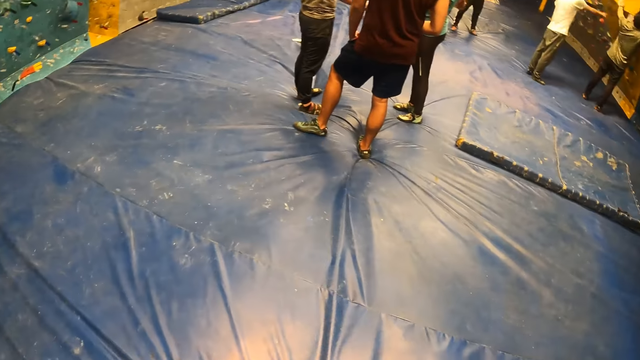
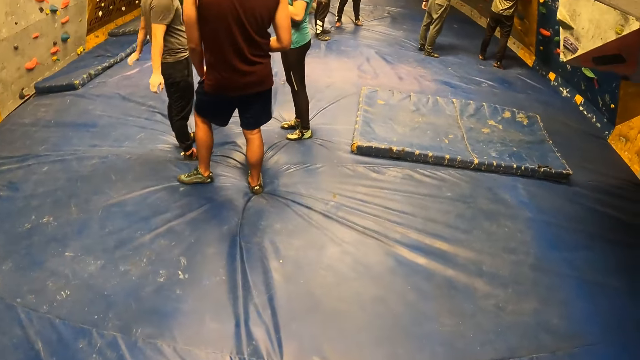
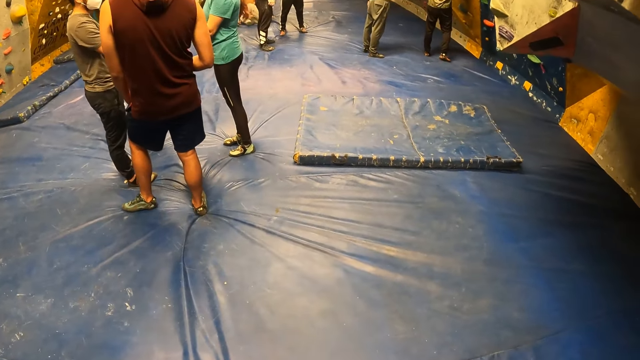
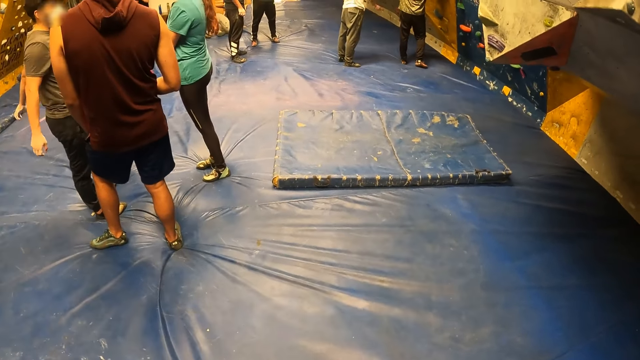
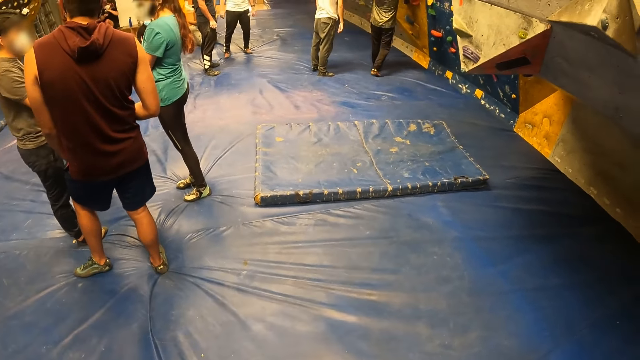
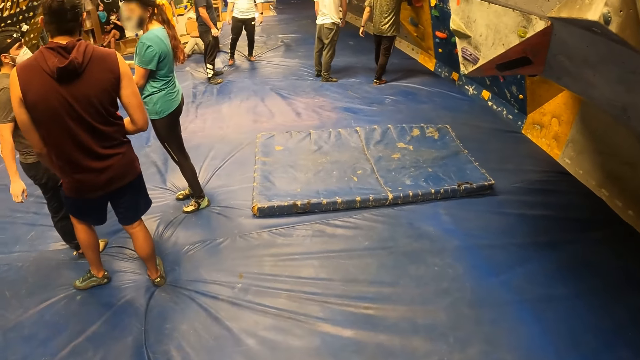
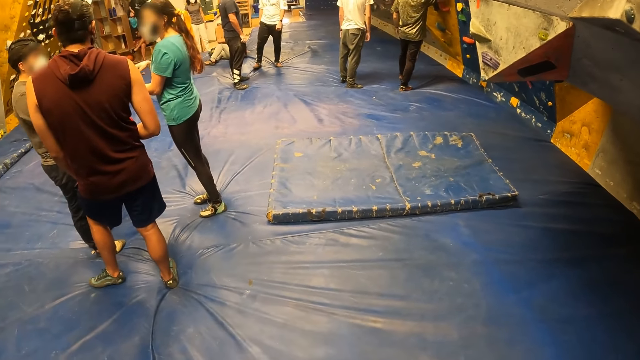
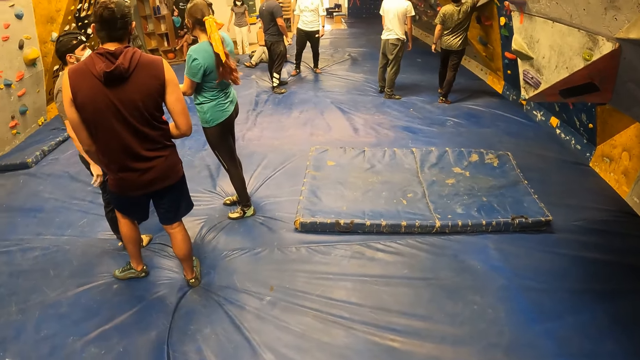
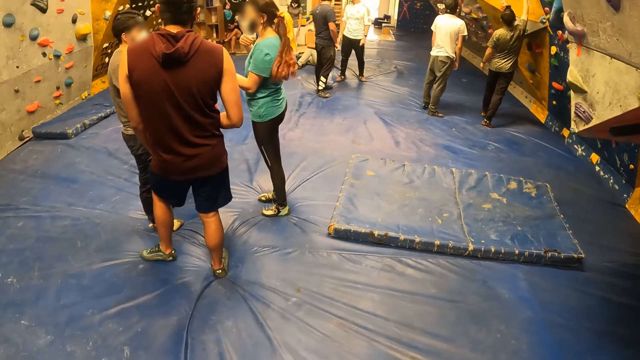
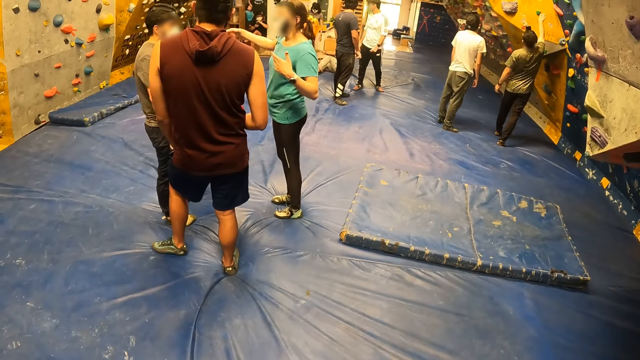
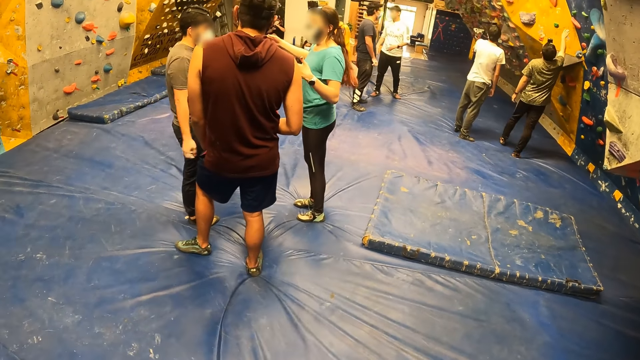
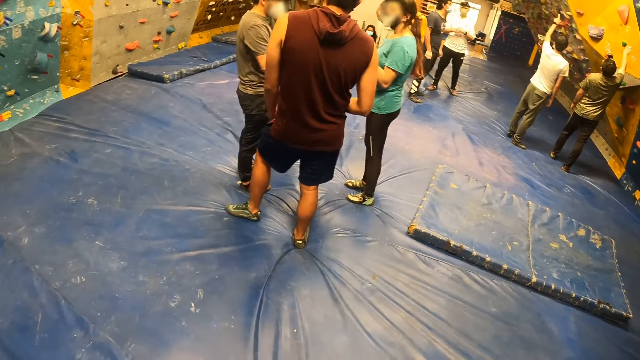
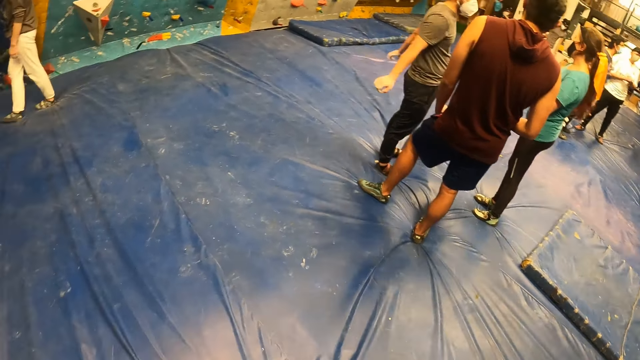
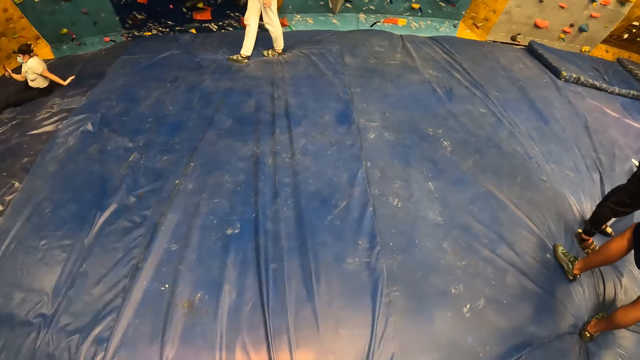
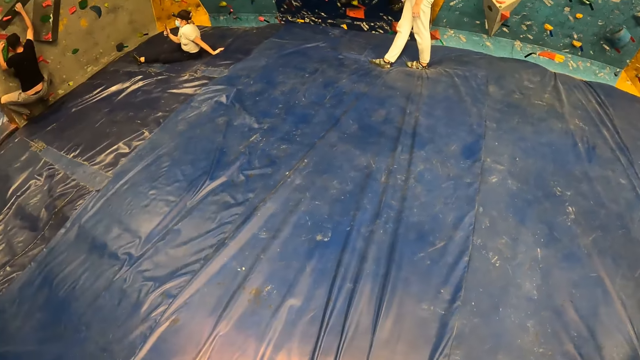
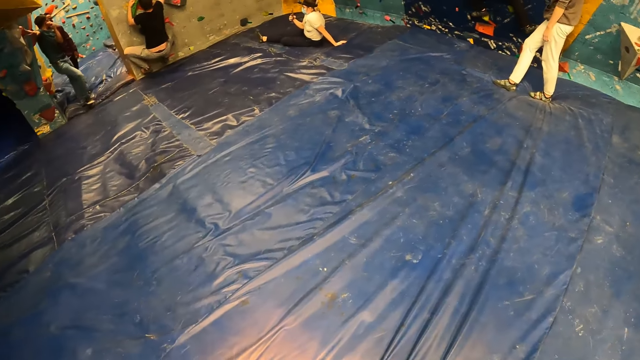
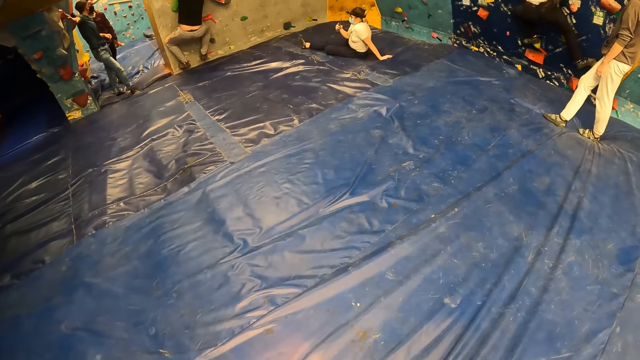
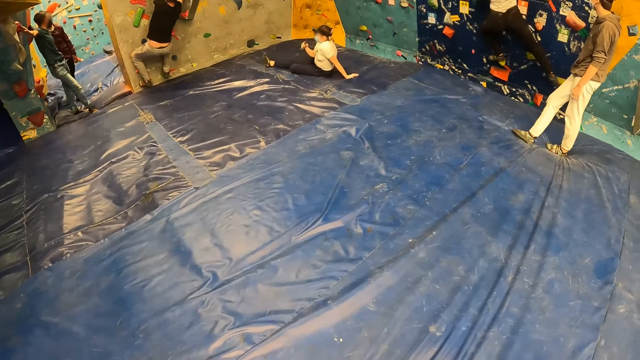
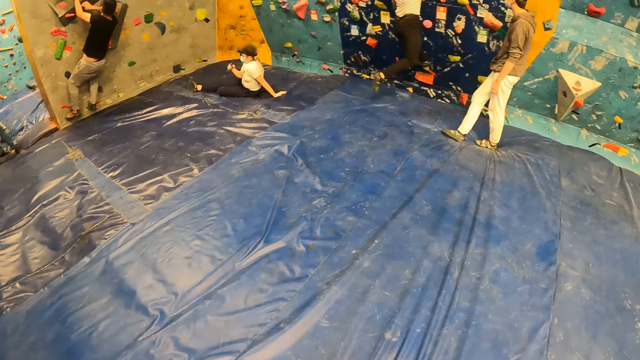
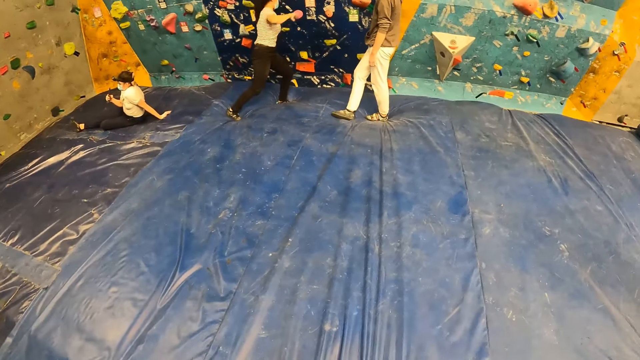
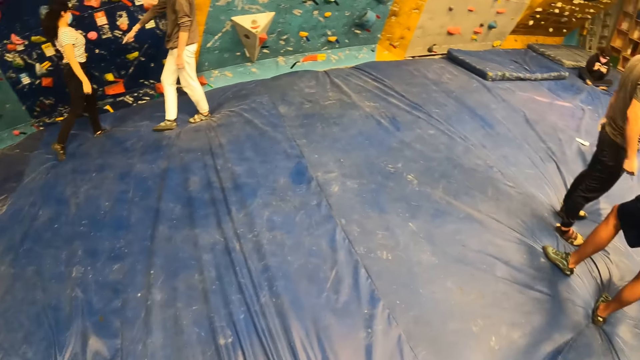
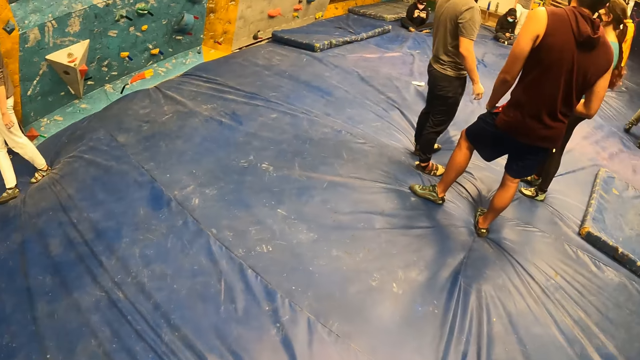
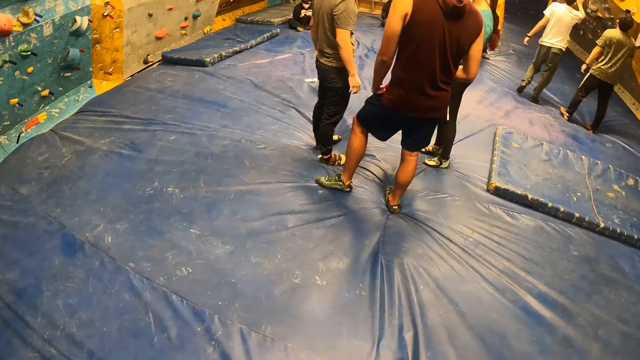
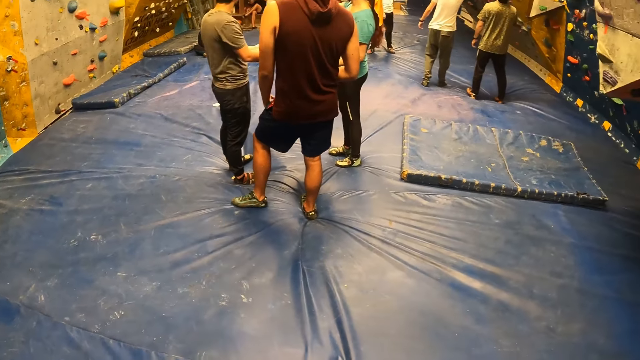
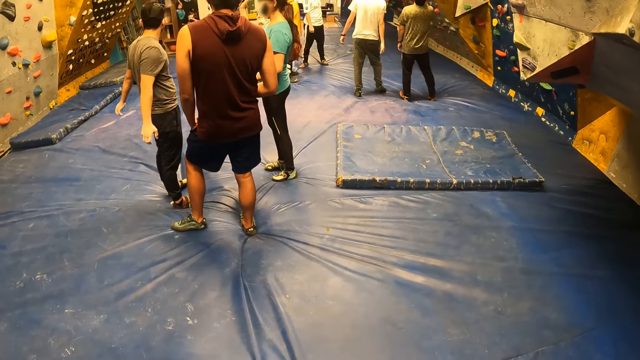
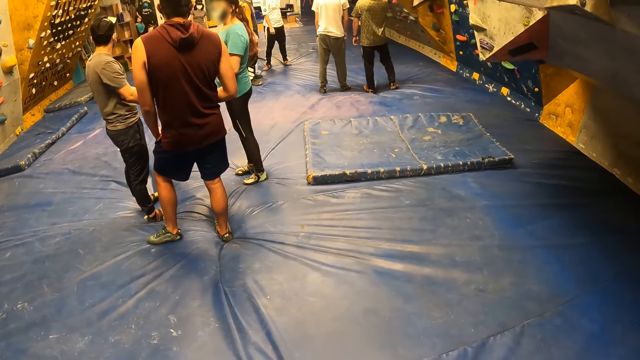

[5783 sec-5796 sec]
A person sways both hands. Another person points at the wall. A third person points at the wall. A fourth person climbs at the wall. A fifth person jumps on the floor.

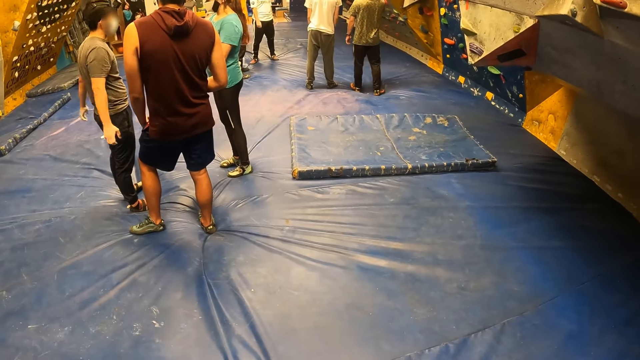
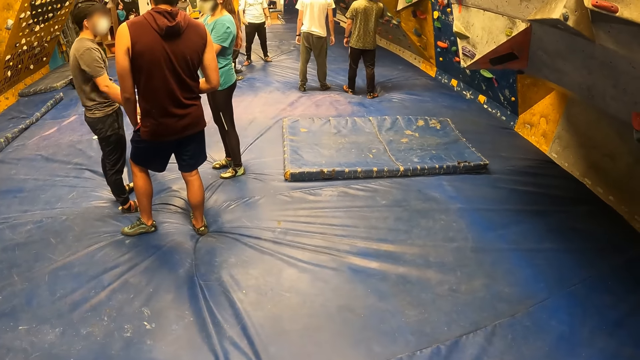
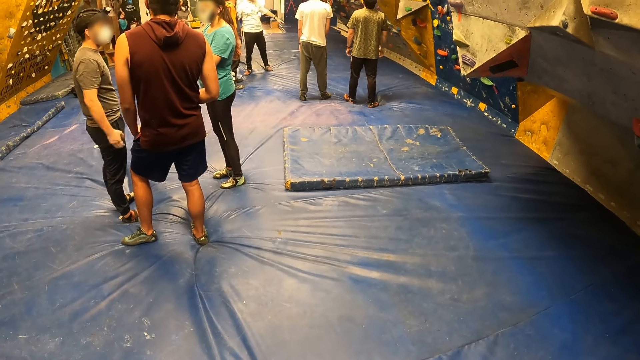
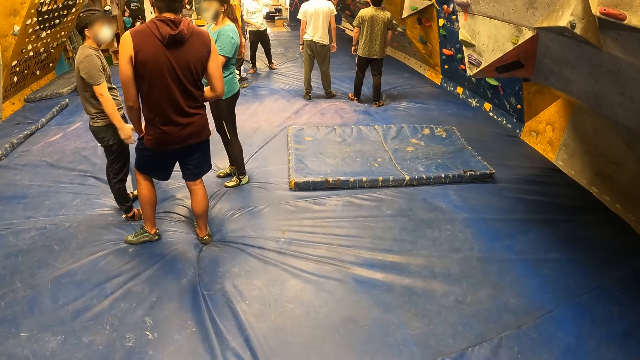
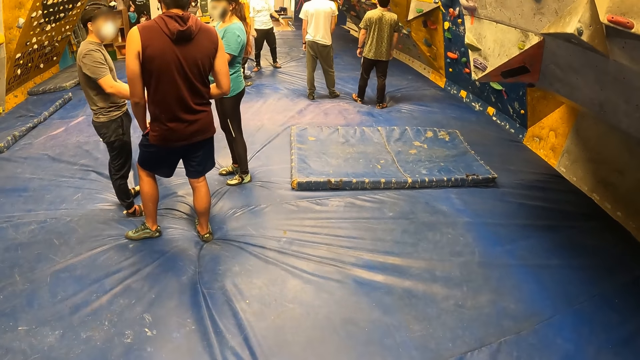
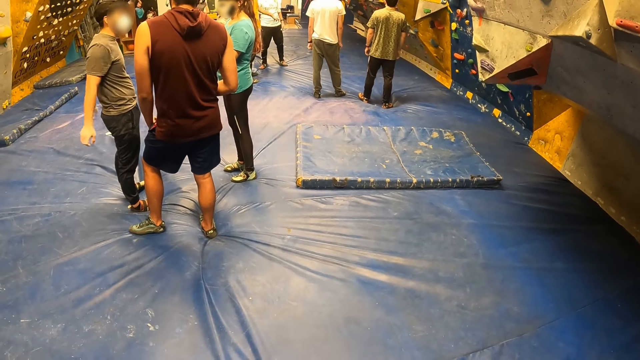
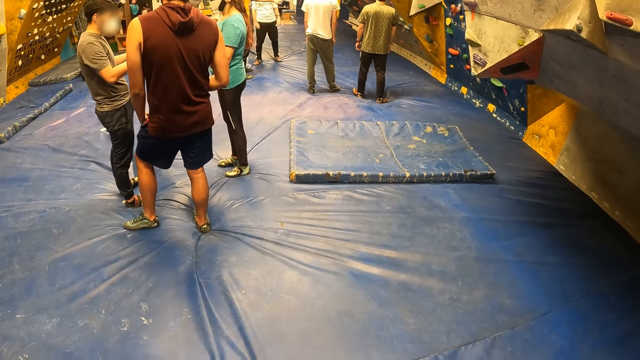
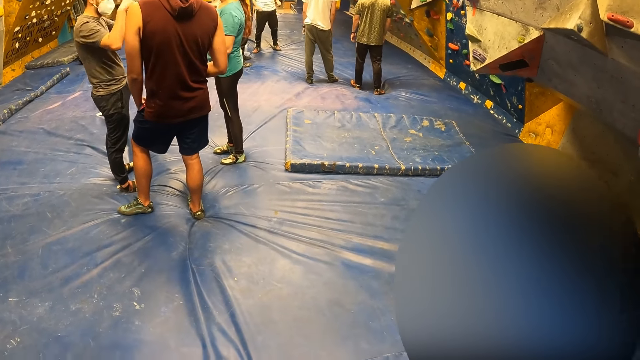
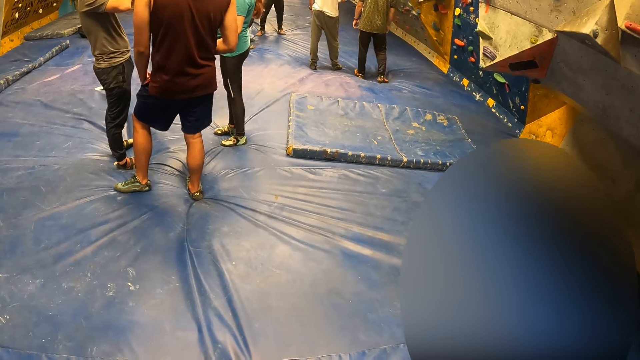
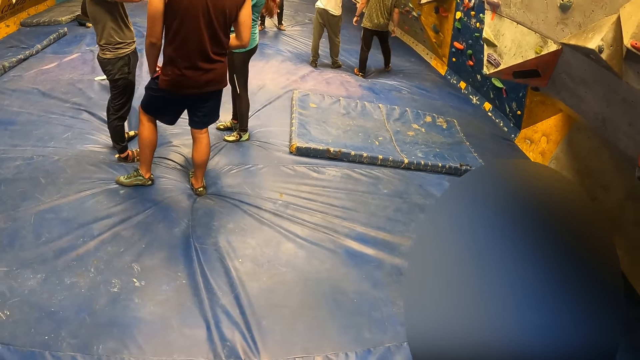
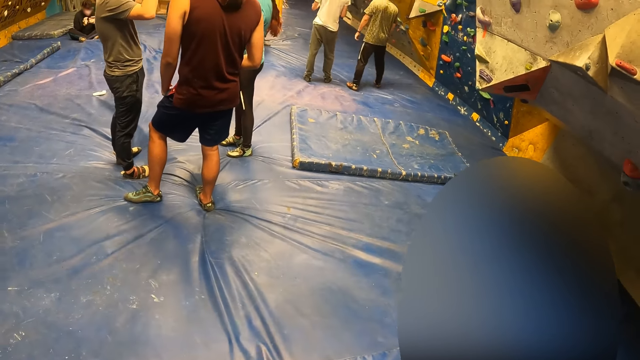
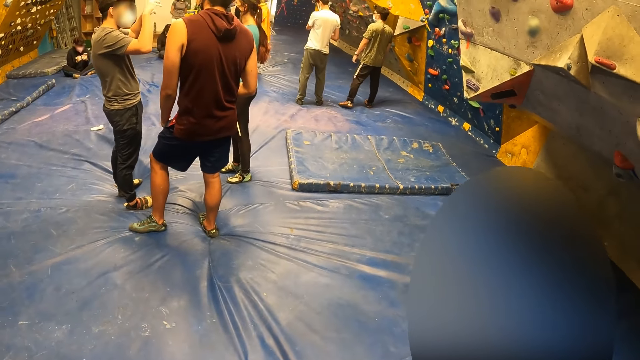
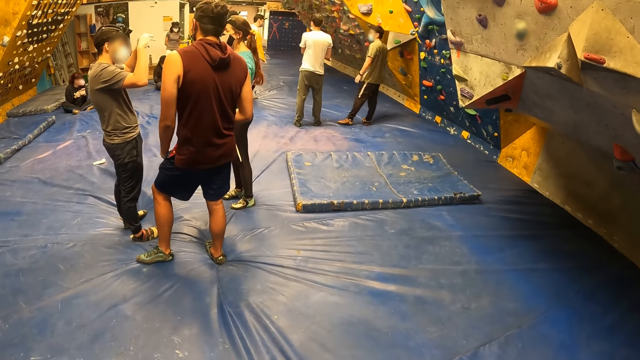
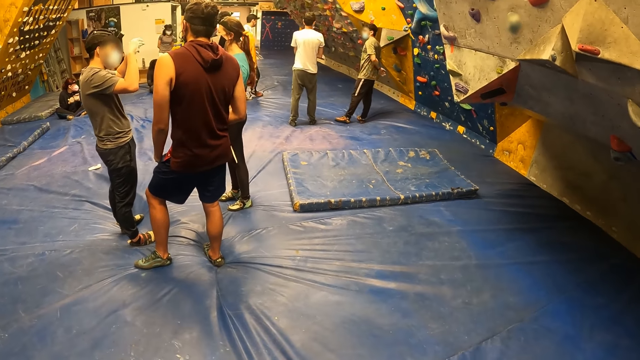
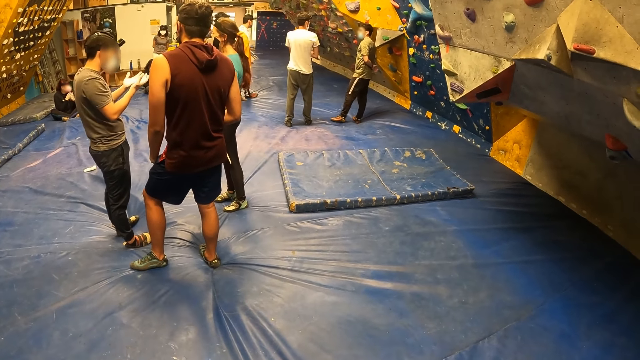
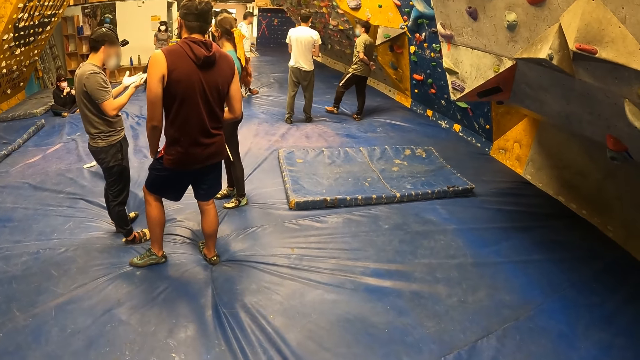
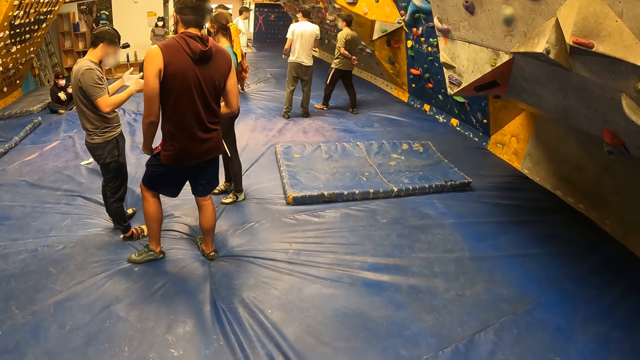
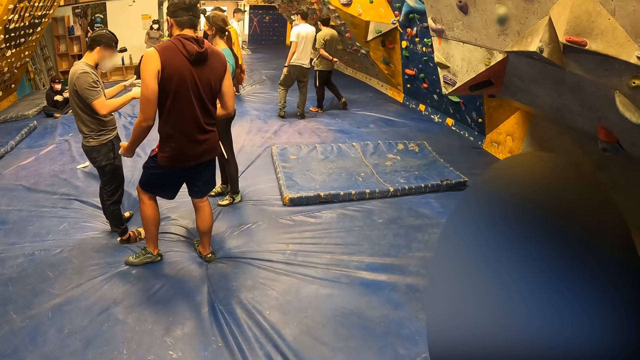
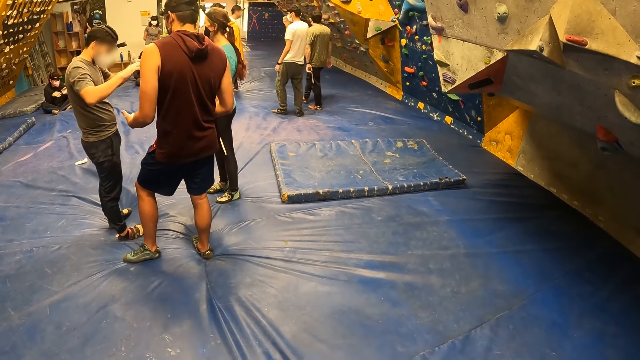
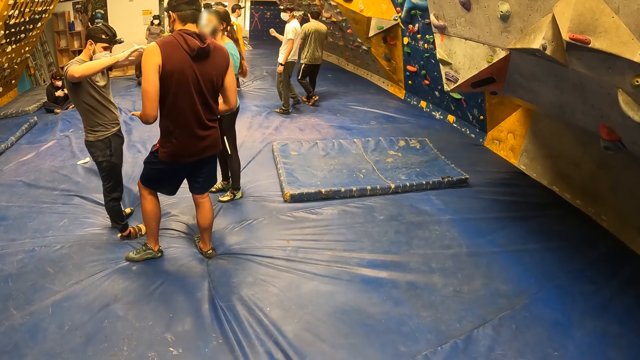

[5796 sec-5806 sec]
A person points at the wall.
